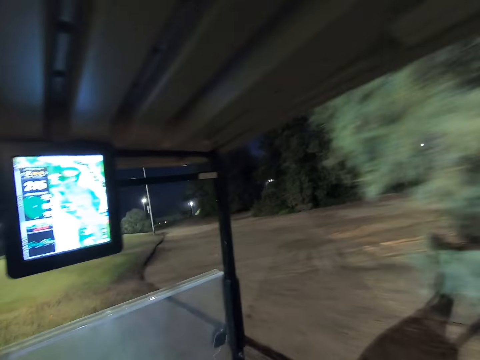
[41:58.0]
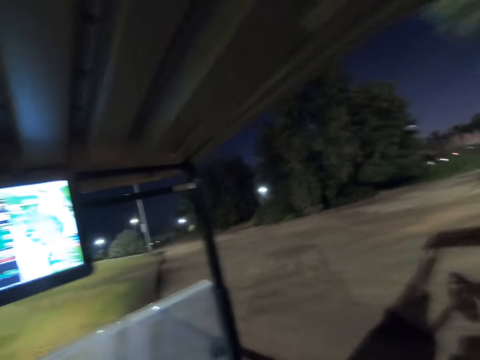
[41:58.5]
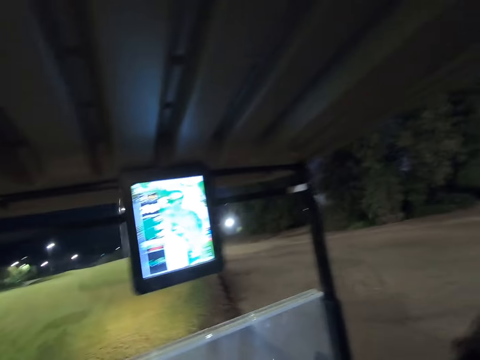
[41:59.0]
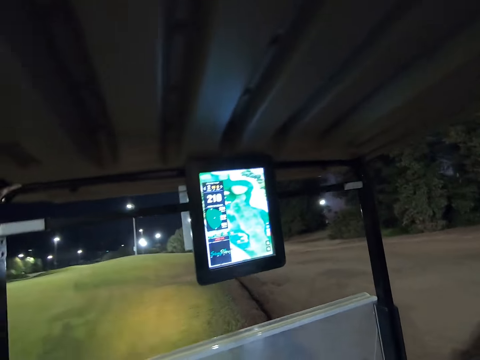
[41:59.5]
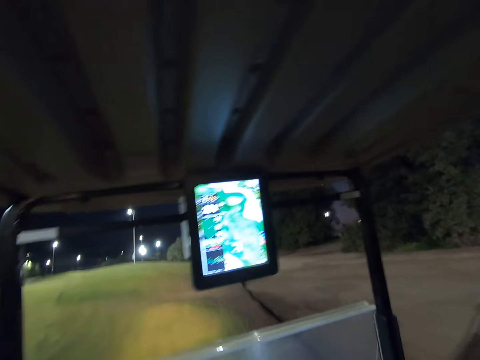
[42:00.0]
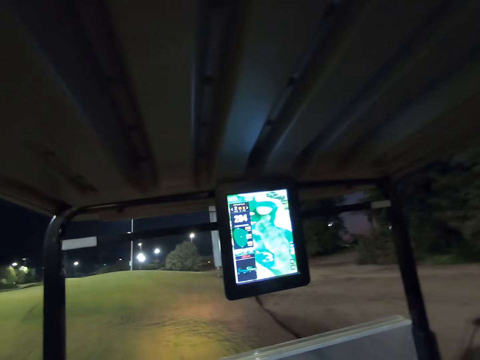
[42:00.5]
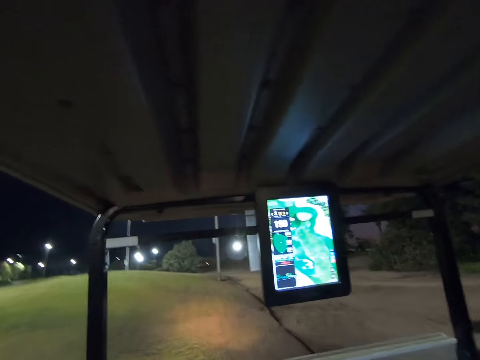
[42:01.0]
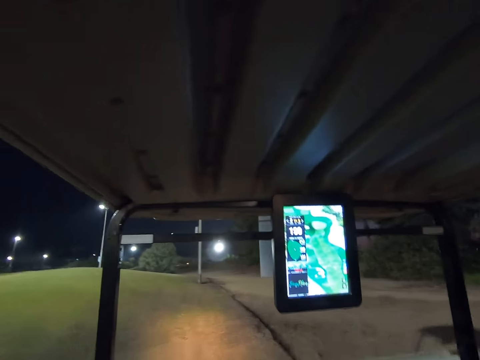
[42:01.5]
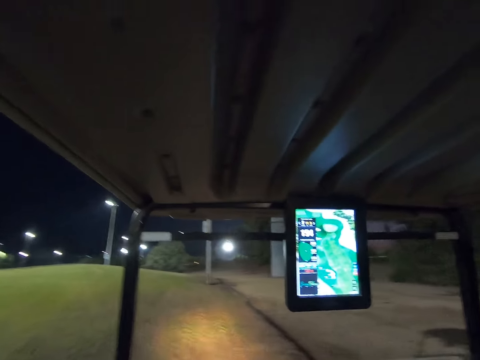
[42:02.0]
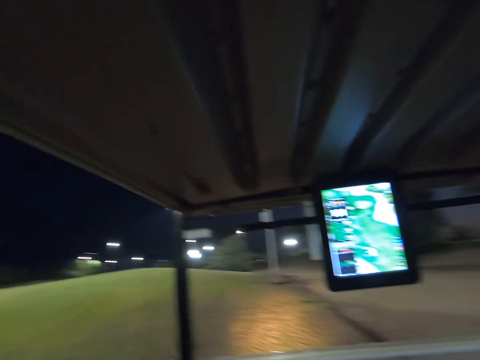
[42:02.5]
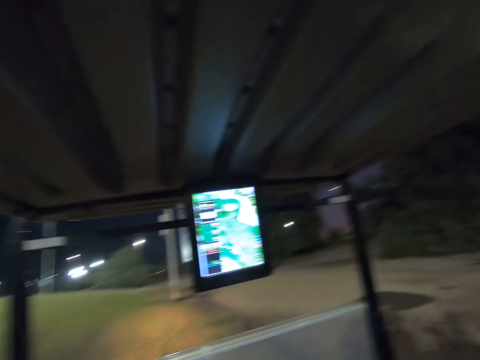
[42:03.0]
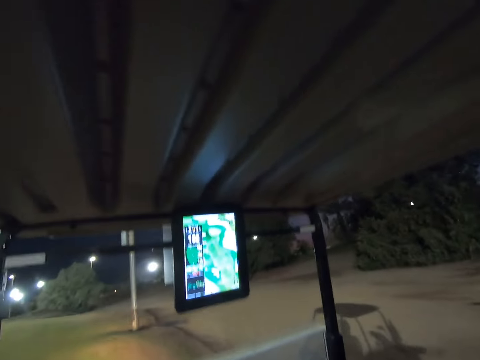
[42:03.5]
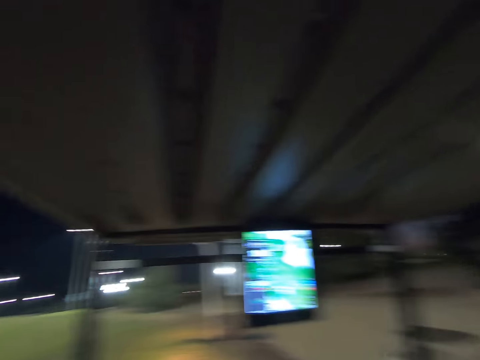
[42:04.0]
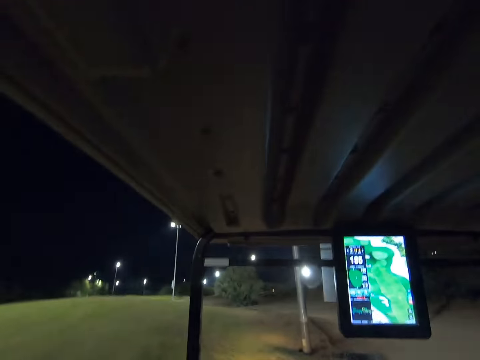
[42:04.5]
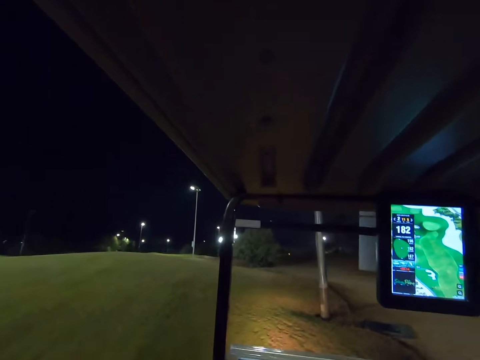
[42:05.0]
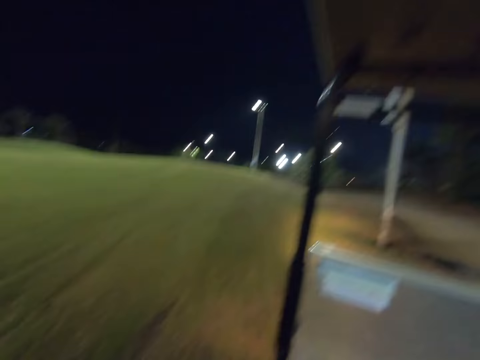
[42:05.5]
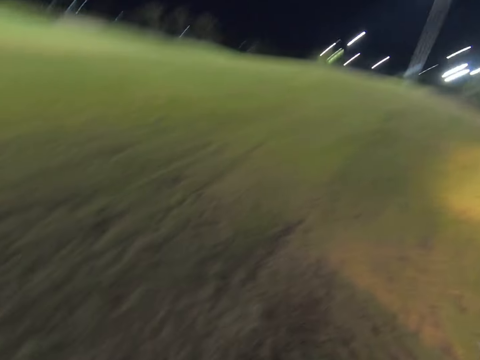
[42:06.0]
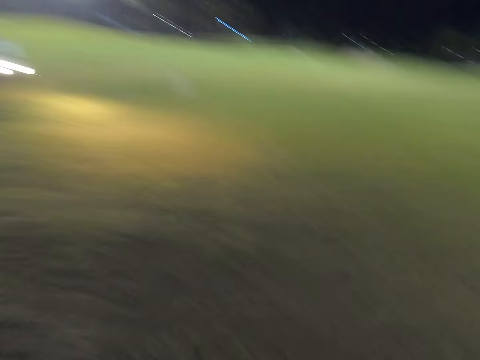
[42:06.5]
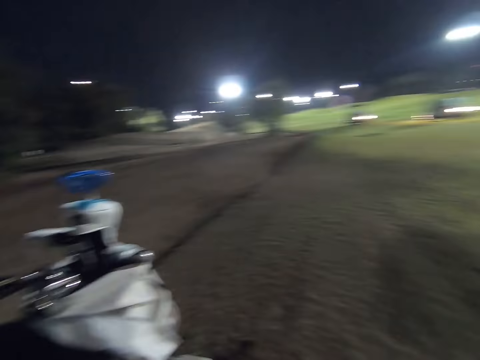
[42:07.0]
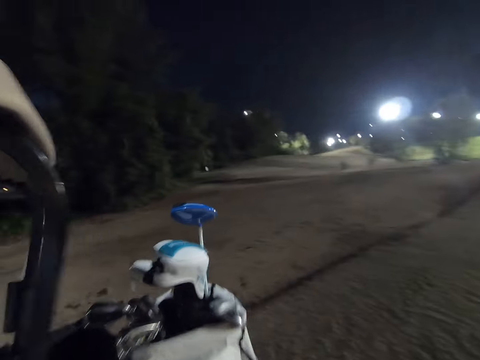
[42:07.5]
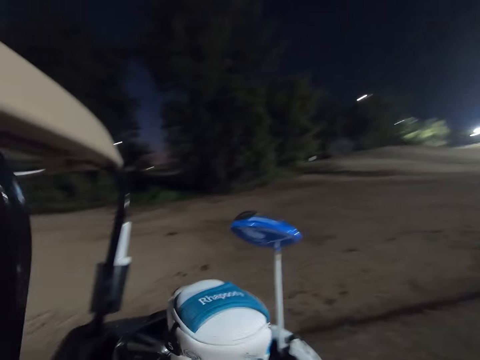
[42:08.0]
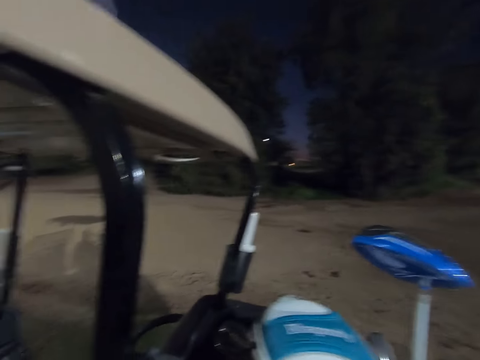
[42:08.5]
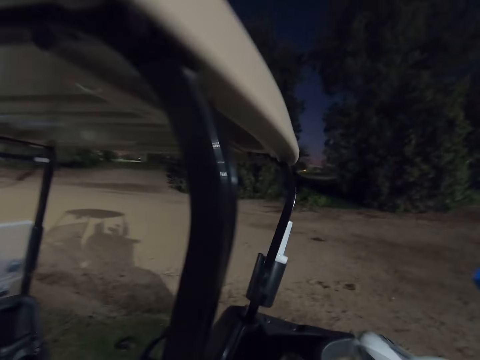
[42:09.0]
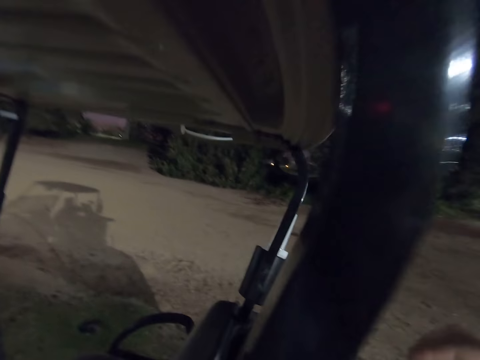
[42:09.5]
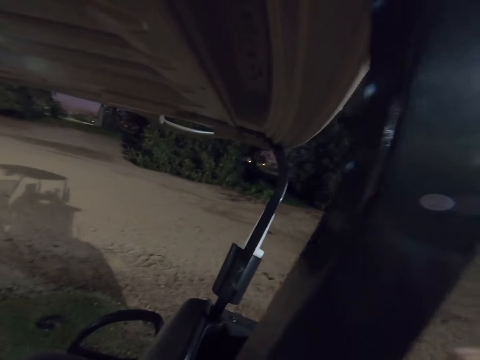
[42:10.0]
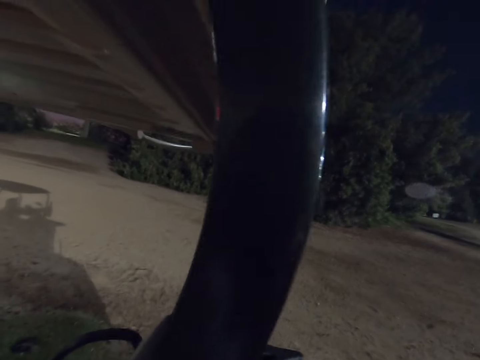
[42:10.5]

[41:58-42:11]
The camera wearer drives around. They step out of the golf cart, stare around the field and walk around the golf cart.

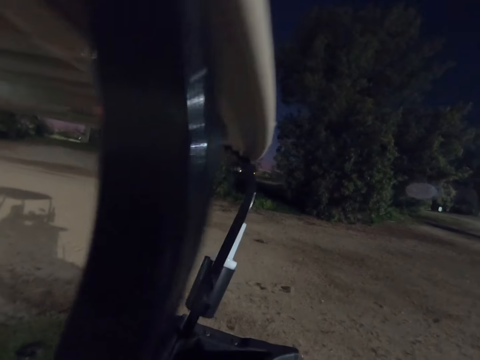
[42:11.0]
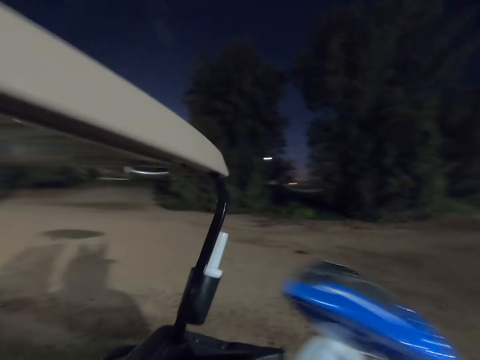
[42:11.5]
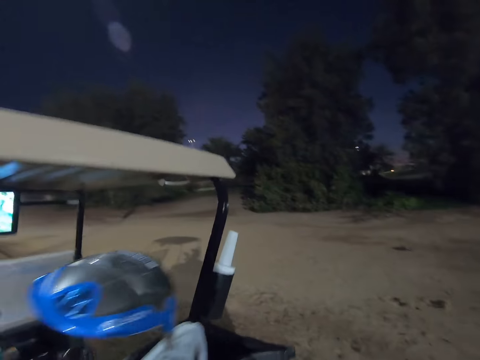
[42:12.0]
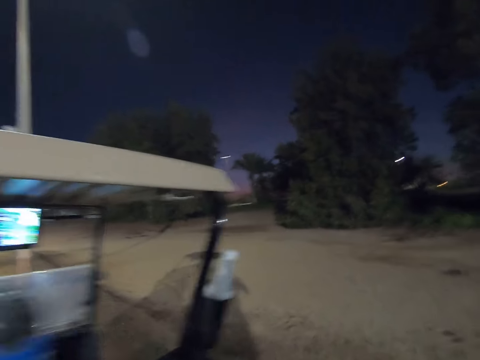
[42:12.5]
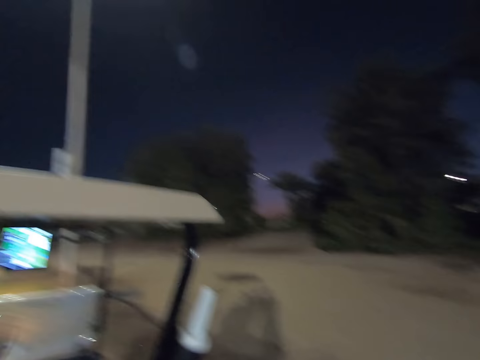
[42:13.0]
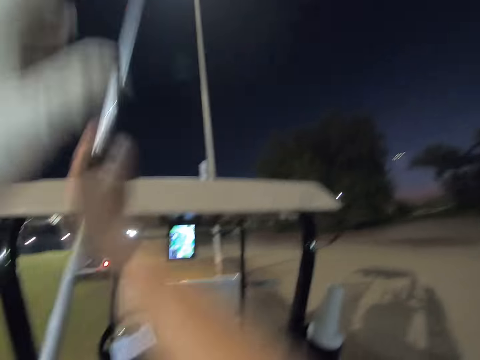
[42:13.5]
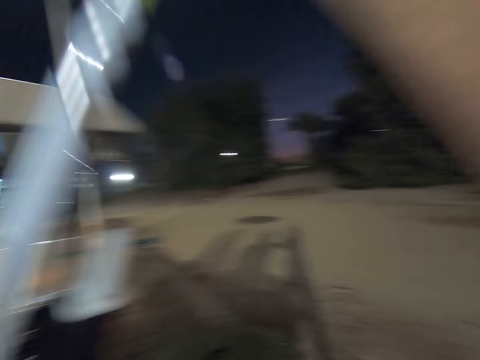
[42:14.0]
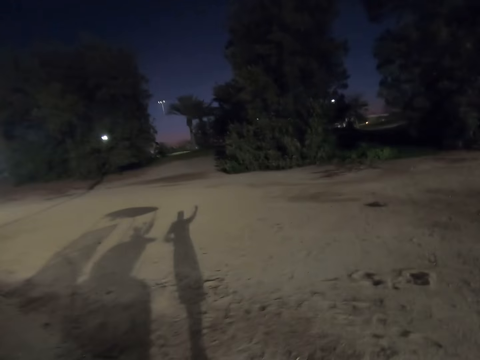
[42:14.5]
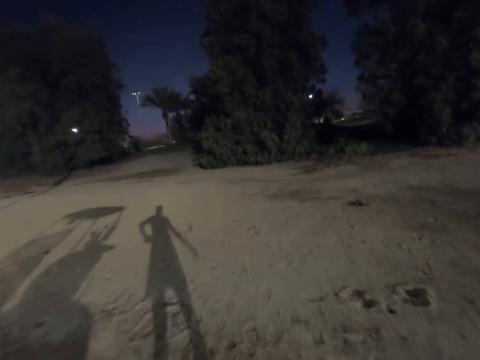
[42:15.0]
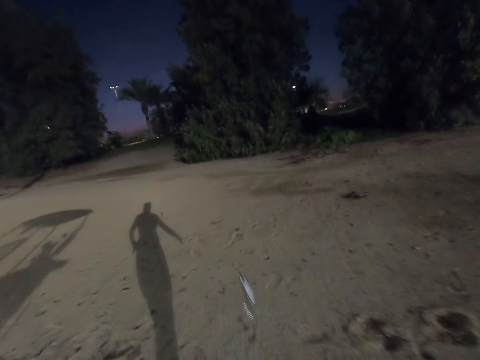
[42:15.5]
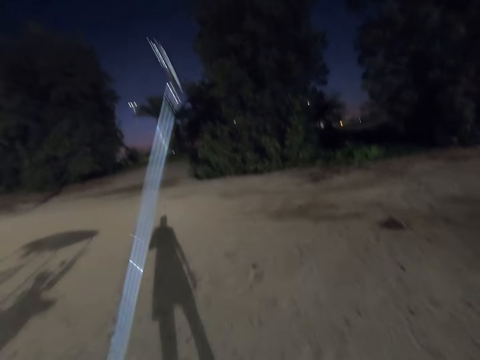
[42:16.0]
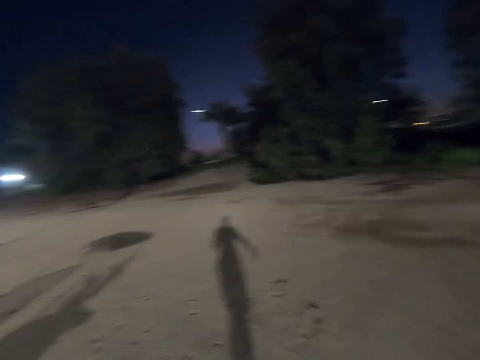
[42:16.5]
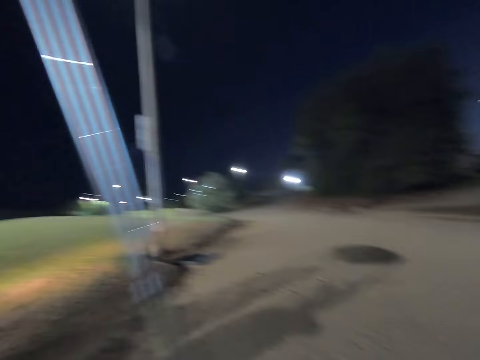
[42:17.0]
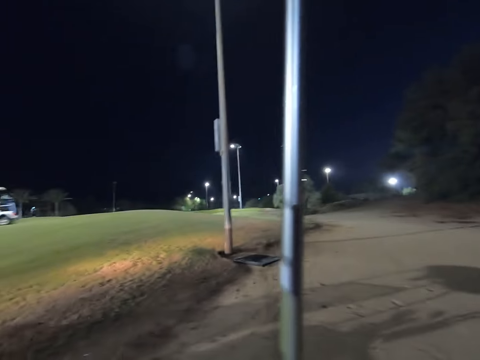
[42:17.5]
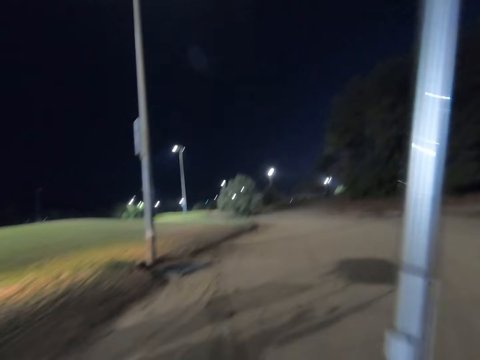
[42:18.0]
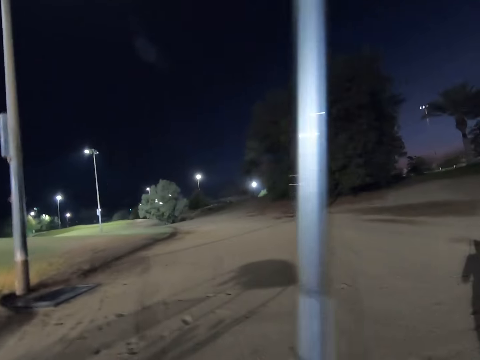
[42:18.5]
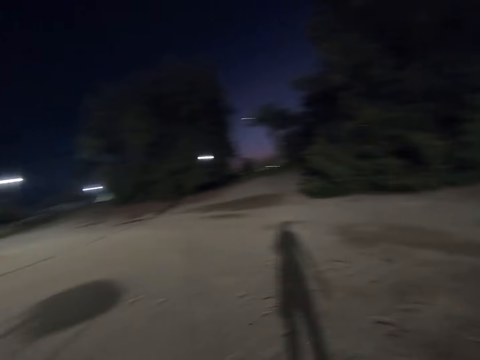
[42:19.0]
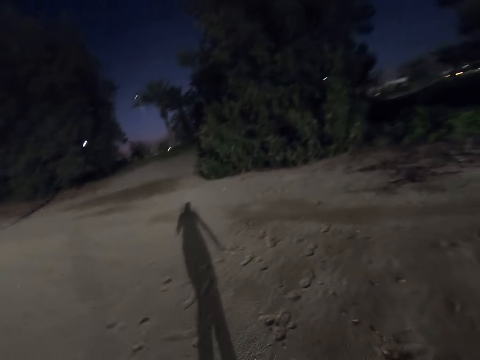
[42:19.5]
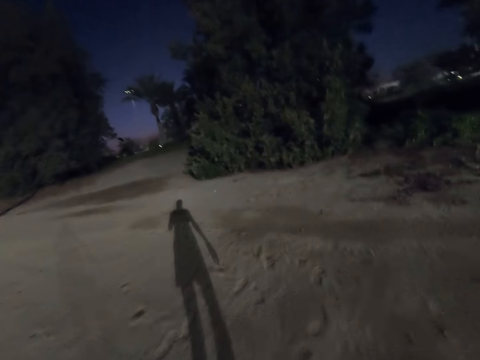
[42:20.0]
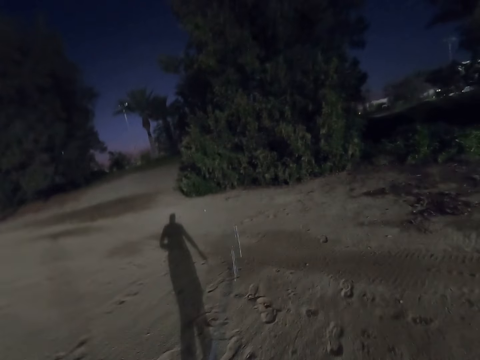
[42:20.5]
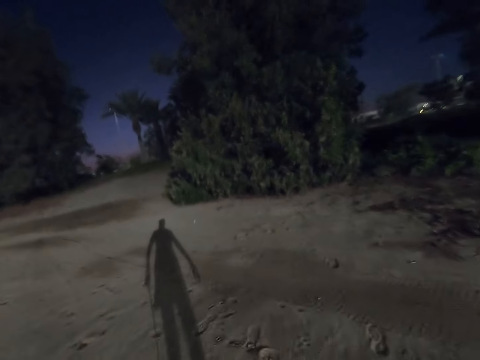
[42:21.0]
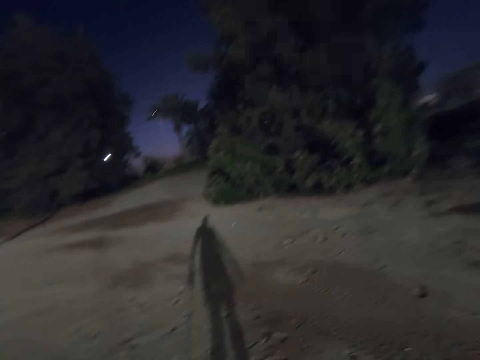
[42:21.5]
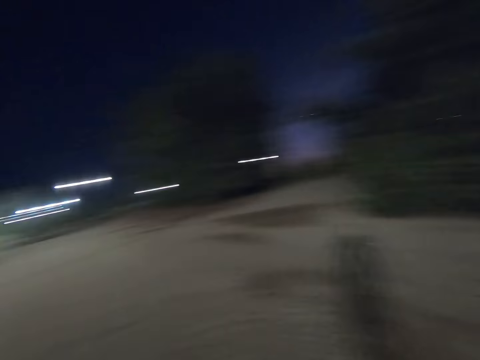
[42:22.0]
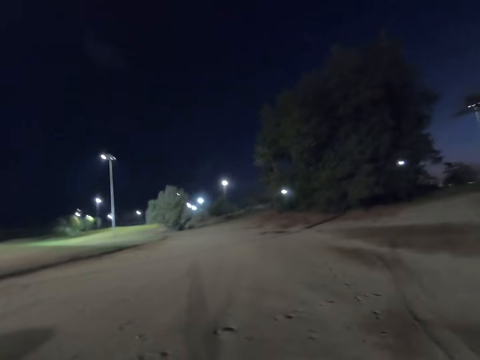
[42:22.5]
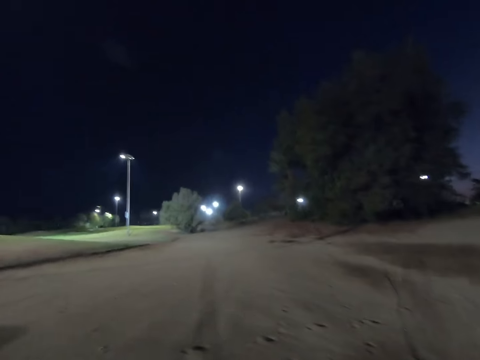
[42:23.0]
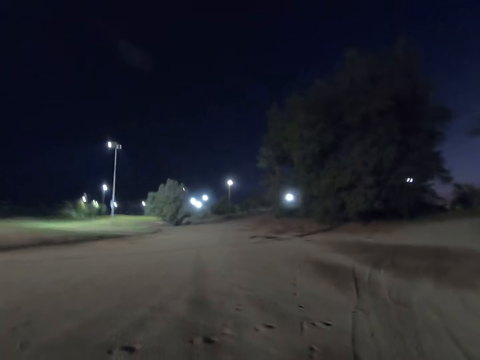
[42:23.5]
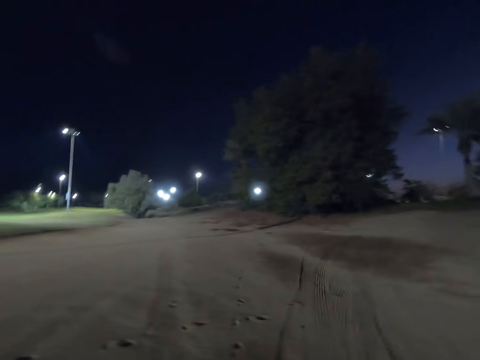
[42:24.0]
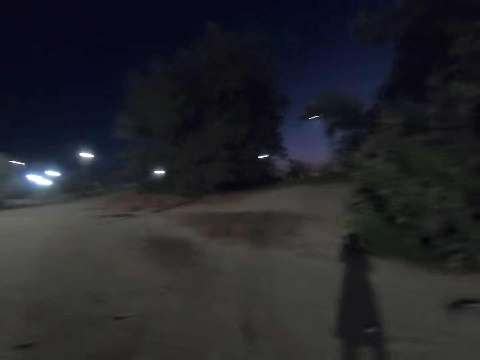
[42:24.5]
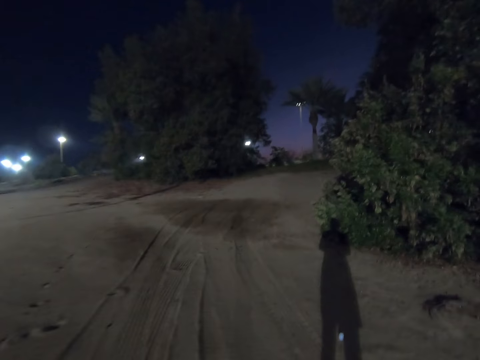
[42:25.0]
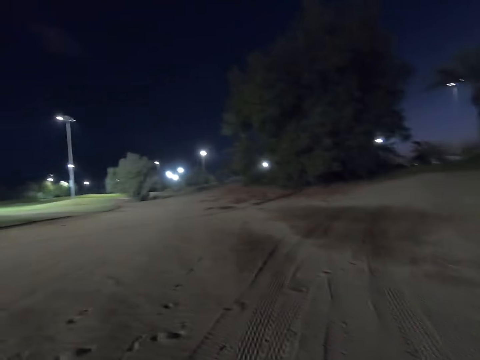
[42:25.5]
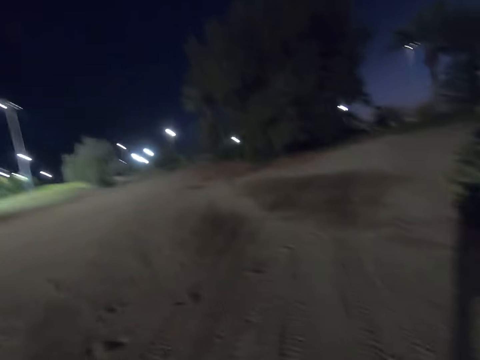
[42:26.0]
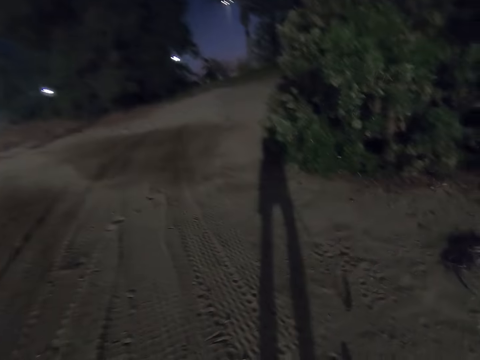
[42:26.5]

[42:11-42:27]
The camera wearer picks the golf stick from the bag. They walk around the field.
